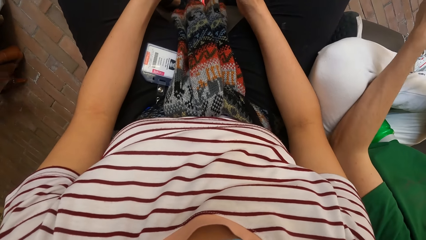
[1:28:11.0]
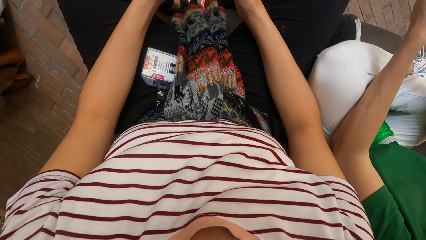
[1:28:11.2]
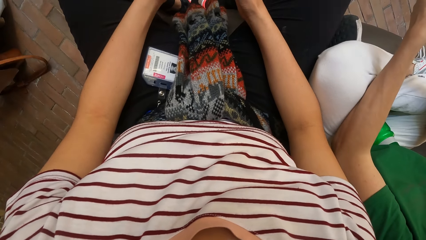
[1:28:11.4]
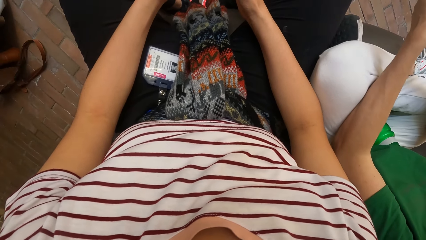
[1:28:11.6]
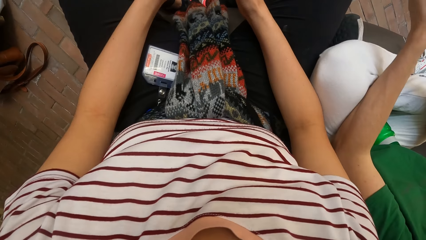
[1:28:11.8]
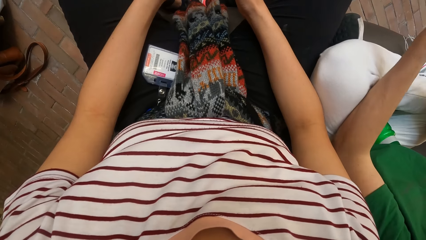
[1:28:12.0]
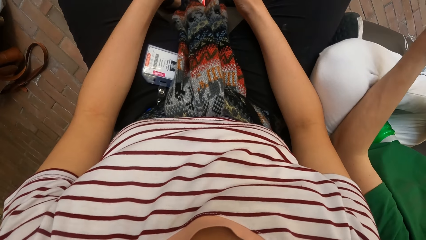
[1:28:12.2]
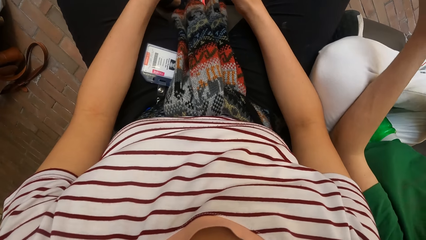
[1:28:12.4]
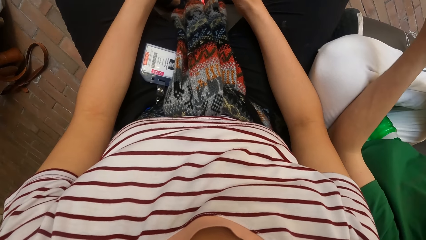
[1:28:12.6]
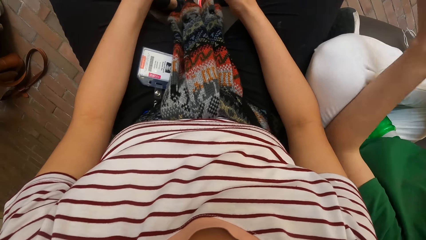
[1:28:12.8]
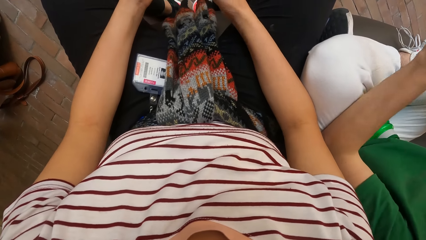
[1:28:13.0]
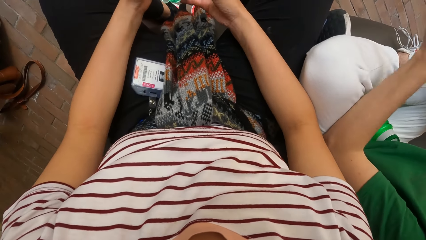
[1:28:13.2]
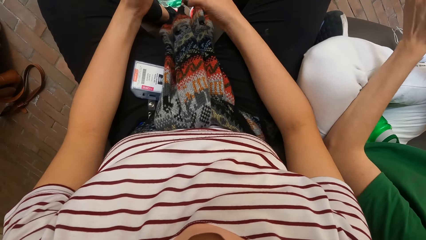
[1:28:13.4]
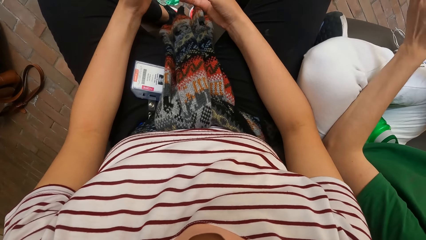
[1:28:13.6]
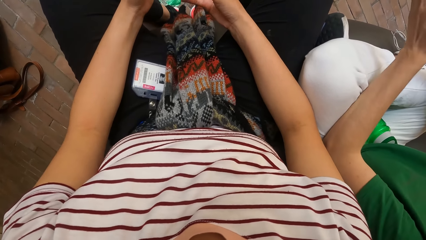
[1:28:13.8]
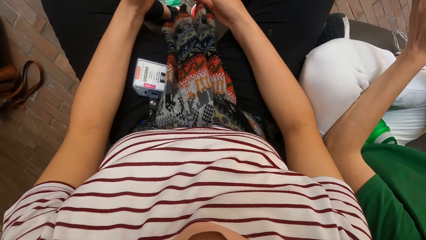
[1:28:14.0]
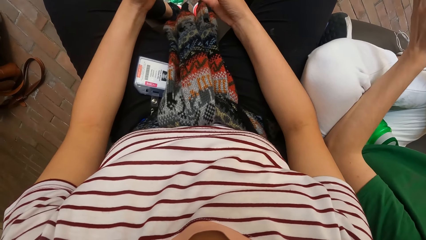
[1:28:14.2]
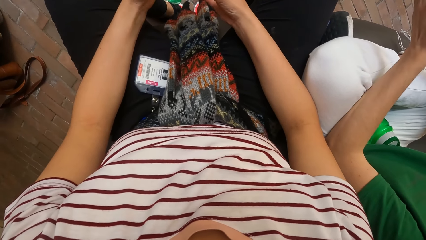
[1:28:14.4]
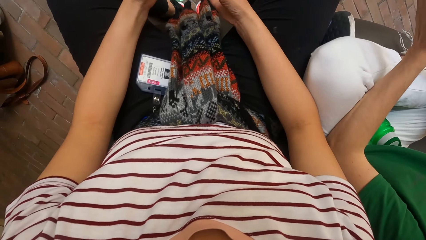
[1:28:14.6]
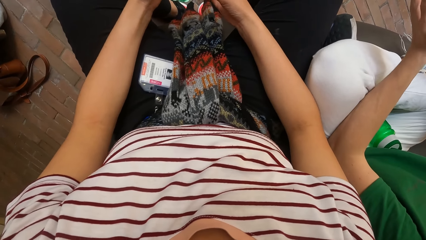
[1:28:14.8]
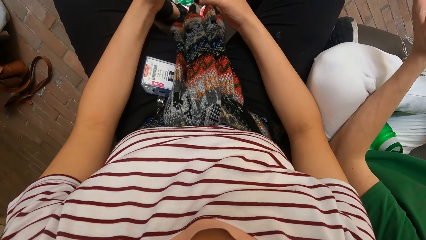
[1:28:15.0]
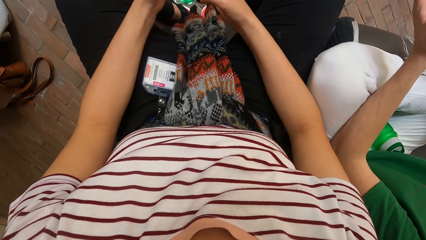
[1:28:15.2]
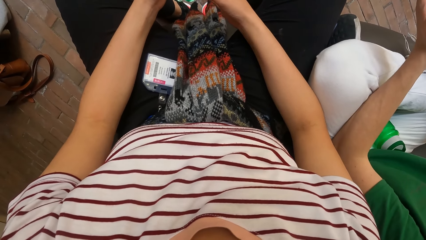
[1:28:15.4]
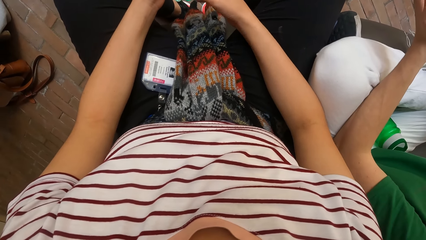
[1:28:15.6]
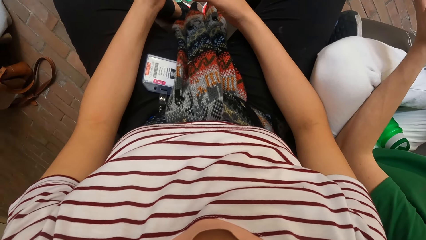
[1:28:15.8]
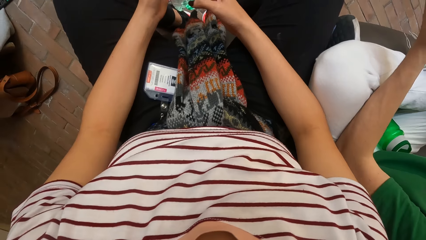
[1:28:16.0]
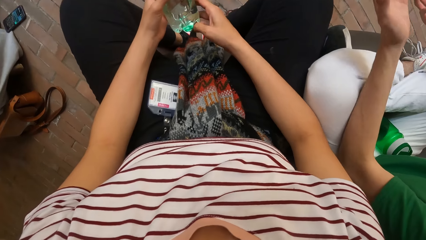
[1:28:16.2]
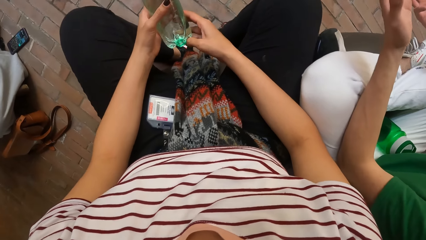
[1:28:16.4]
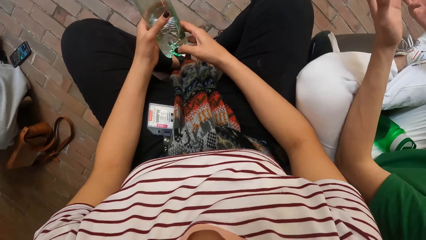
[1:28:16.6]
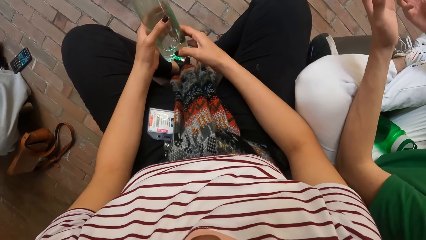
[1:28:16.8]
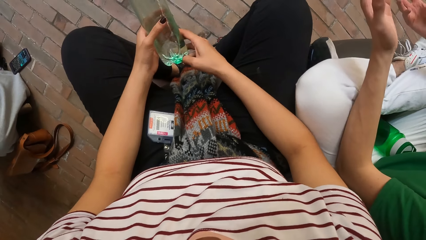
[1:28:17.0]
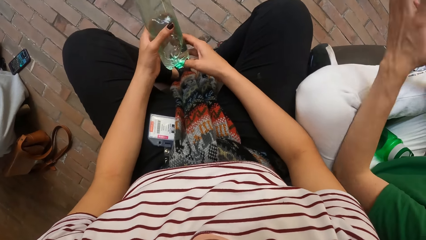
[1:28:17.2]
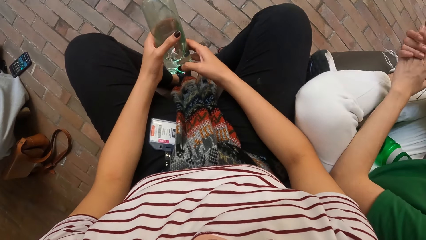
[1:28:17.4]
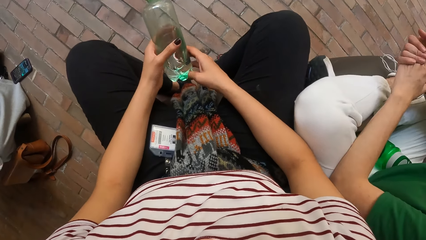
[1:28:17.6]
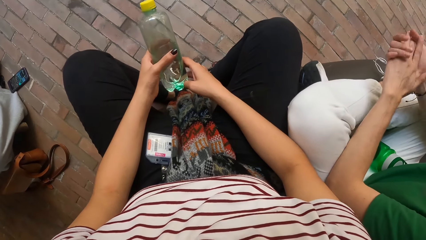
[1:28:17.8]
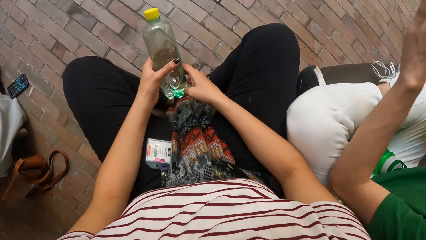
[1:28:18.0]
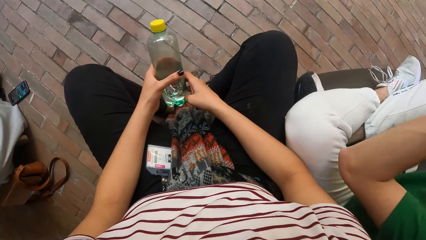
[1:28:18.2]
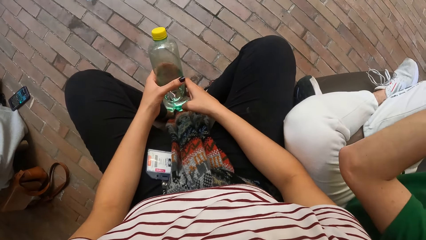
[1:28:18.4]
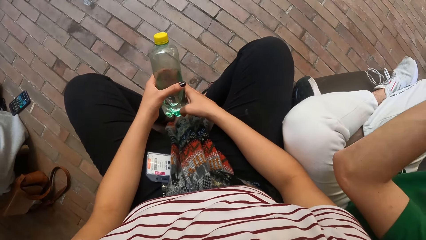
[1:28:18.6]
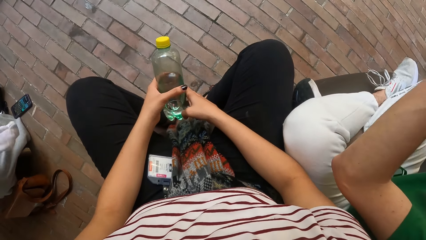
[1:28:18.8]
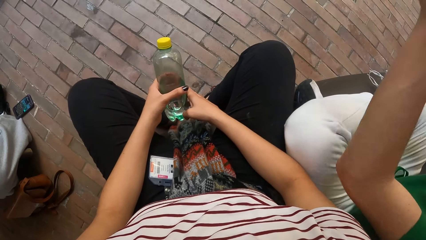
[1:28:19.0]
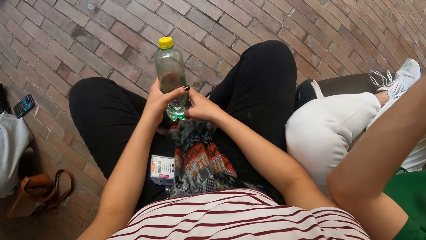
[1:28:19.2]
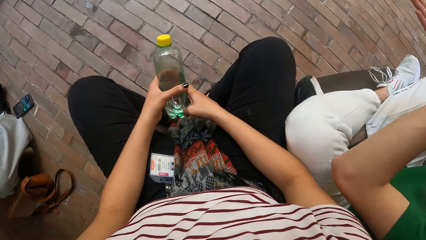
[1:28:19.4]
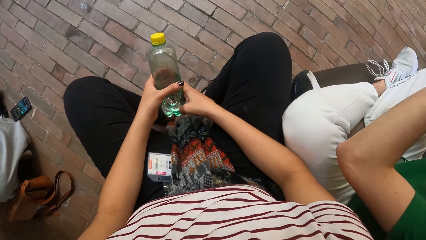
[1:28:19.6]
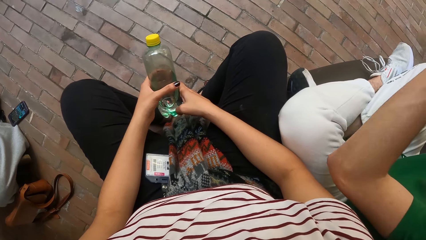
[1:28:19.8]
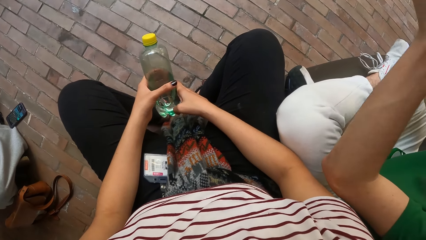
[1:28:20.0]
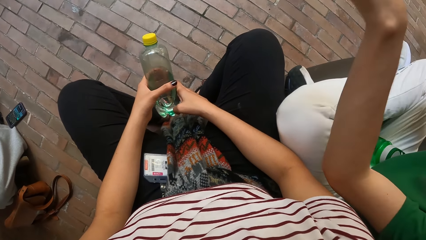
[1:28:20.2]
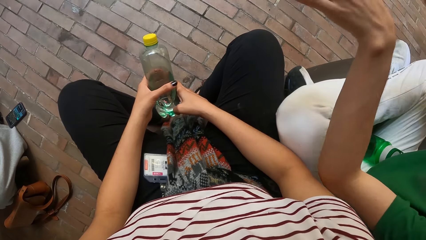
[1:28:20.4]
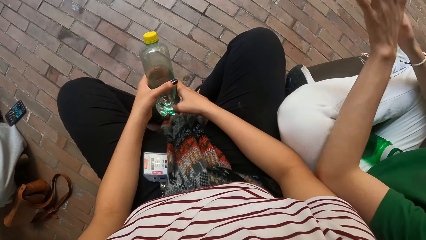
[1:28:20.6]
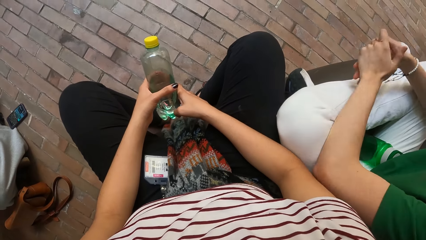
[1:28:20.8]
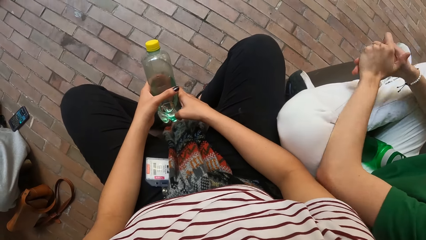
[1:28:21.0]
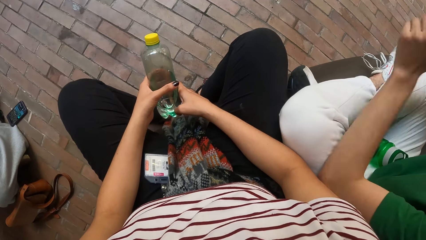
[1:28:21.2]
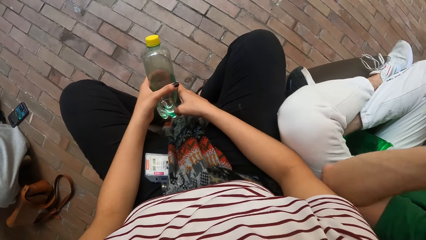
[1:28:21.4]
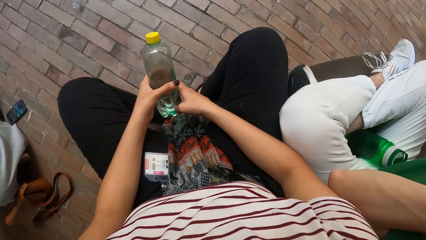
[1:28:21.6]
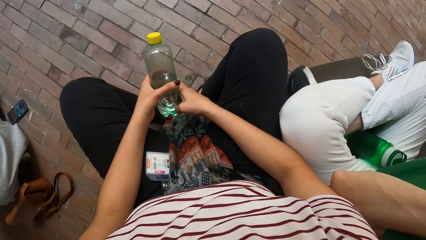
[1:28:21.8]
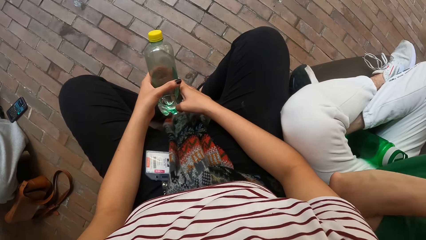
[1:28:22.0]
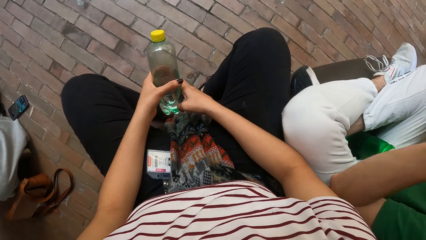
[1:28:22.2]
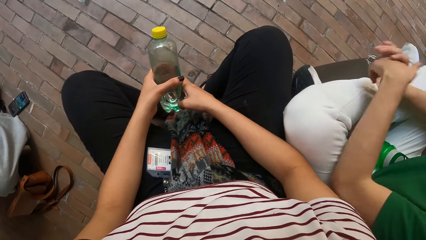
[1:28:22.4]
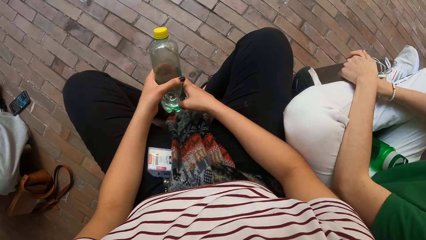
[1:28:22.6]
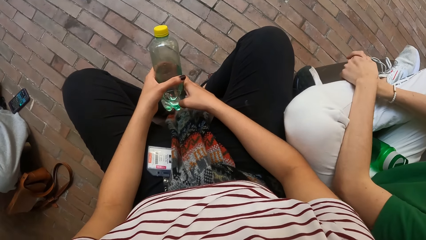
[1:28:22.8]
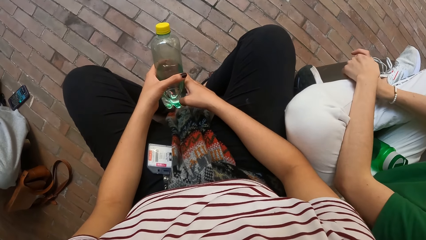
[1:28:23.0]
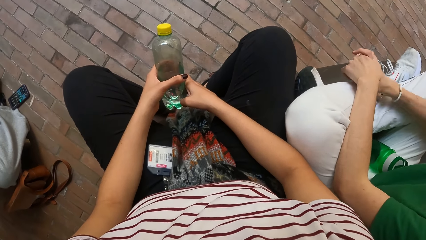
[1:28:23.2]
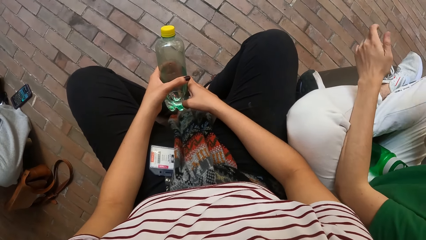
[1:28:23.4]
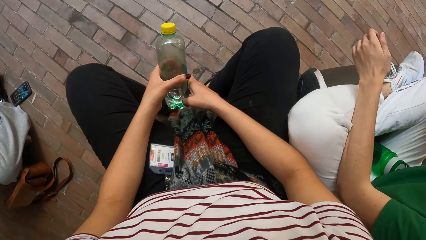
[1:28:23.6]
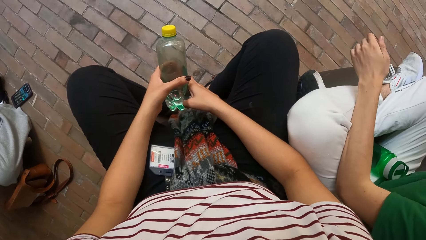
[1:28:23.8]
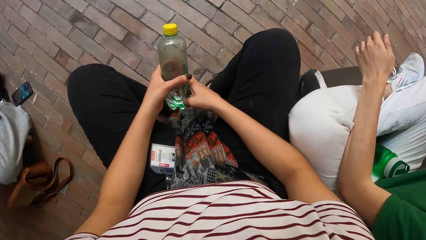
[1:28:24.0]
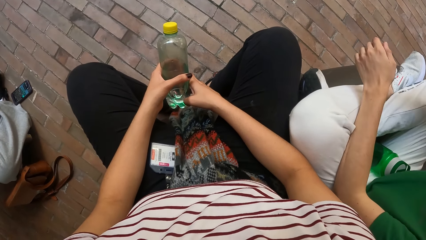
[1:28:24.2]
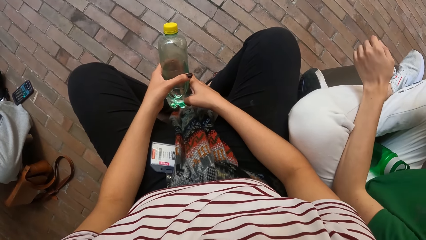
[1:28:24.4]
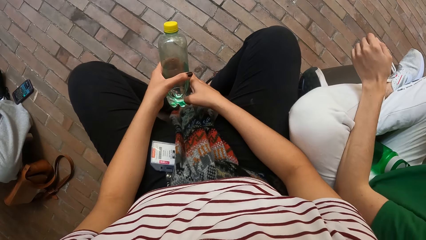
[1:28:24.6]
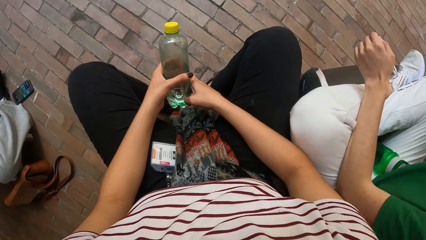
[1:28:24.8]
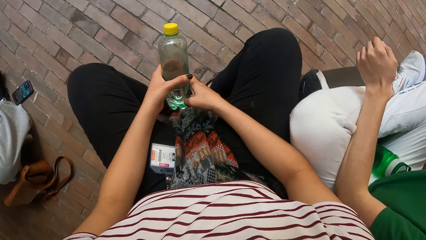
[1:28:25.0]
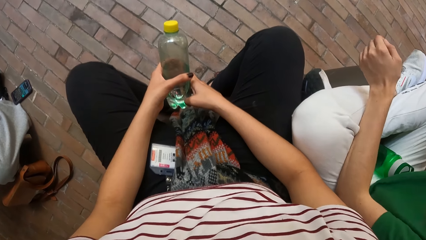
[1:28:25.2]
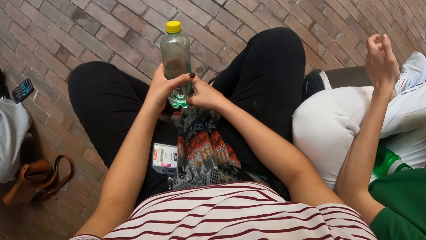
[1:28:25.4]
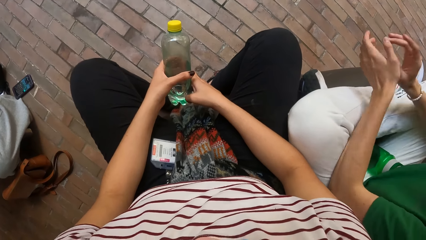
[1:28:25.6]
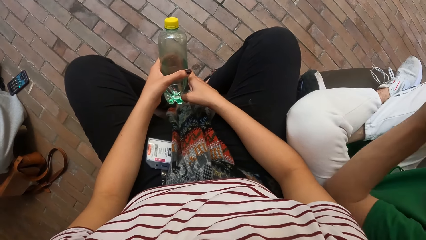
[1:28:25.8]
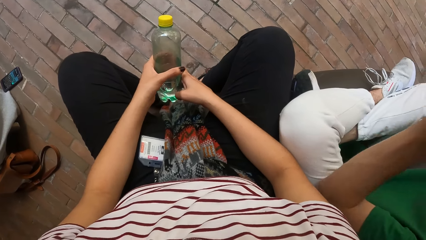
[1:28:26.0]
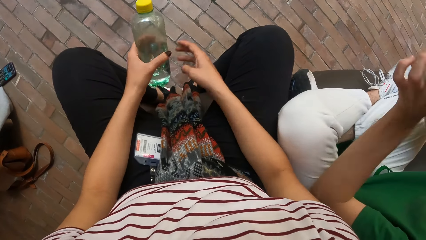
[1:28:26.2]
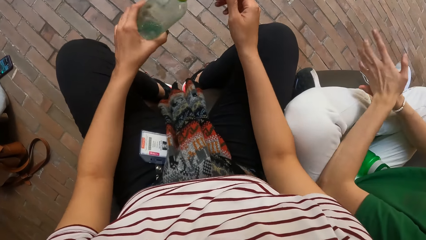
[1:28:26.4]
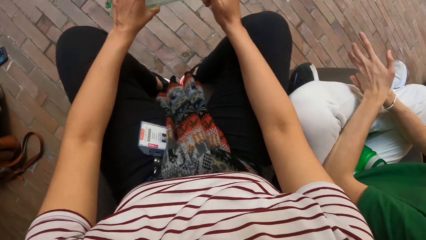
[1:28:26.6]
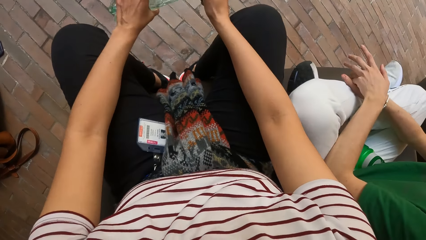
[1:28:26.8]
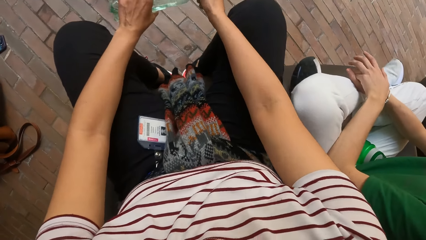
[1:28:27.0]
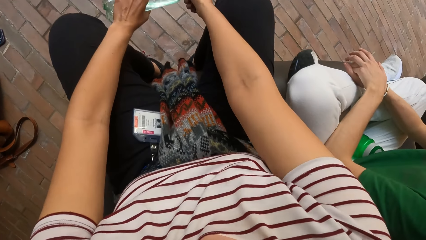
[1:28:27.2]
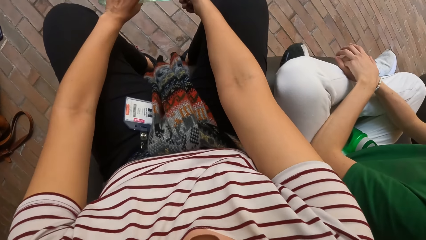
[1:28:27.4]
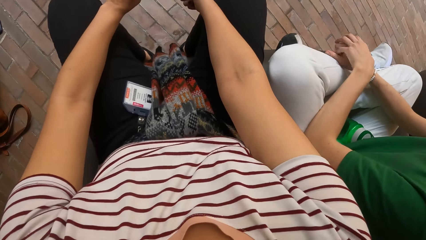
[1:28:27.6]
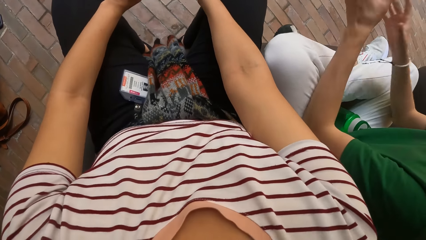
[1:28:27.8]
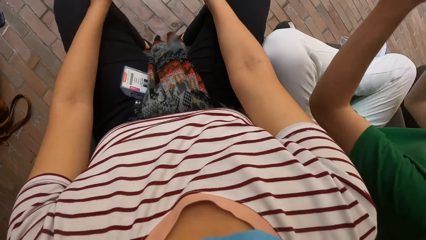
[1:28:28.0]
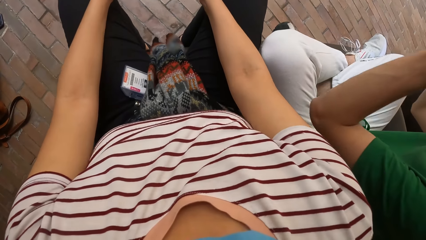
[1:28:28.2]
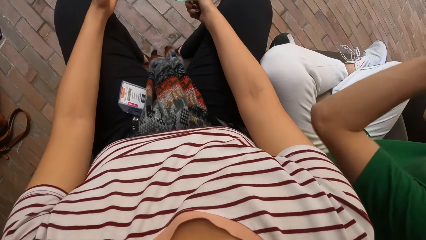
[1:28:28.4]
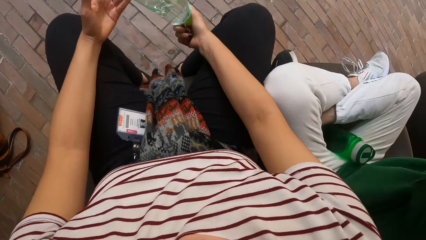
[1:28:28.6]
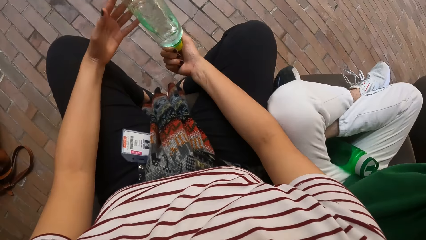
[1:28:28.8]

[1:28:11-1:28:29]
The camera wearer holds the bottle with both hands. She holds the bottle with her left hand. She holds the bottle with both hands.
